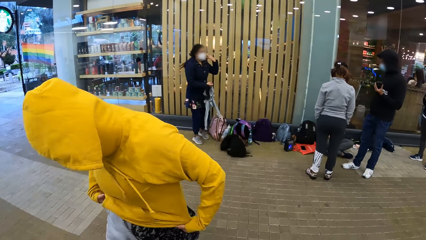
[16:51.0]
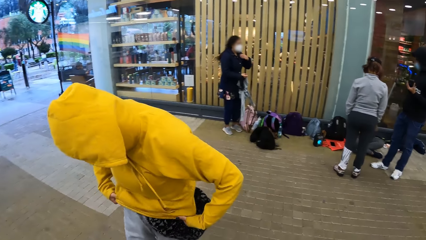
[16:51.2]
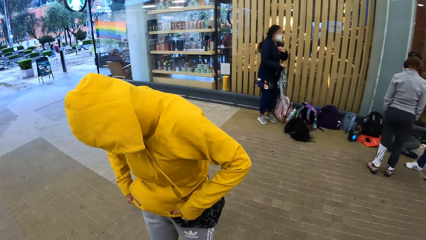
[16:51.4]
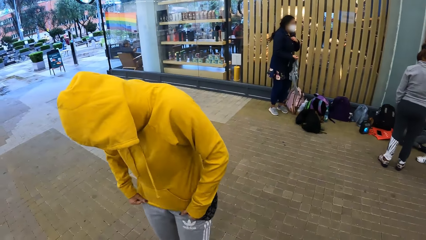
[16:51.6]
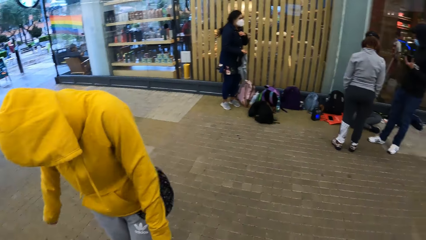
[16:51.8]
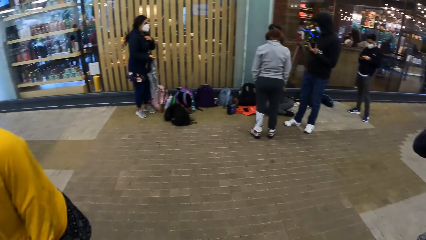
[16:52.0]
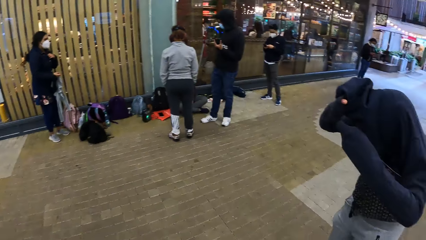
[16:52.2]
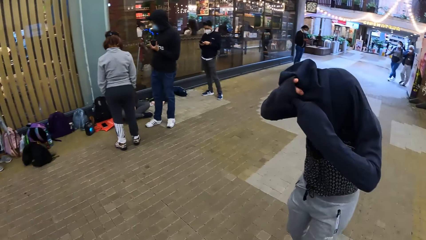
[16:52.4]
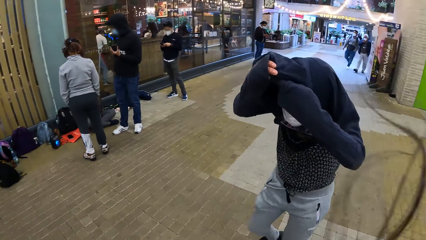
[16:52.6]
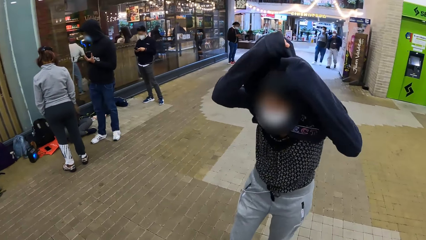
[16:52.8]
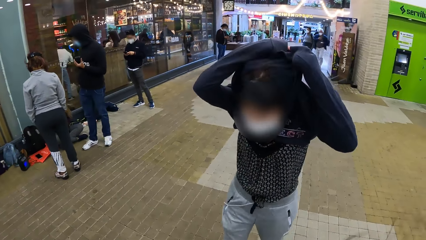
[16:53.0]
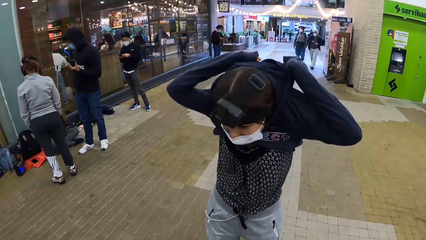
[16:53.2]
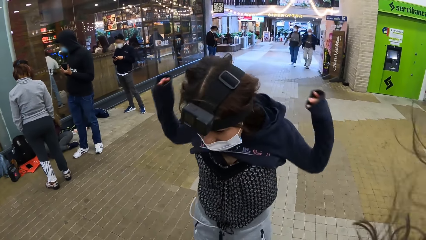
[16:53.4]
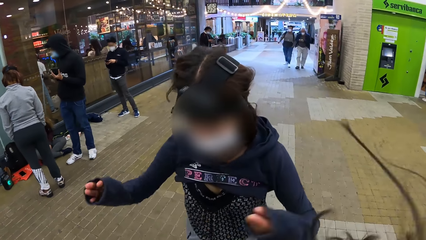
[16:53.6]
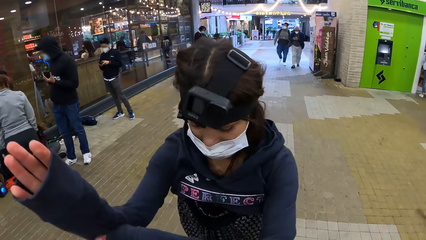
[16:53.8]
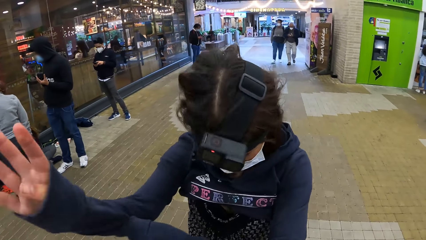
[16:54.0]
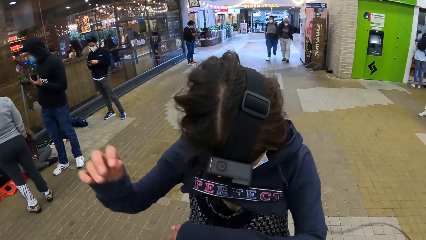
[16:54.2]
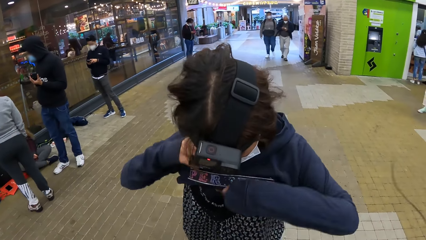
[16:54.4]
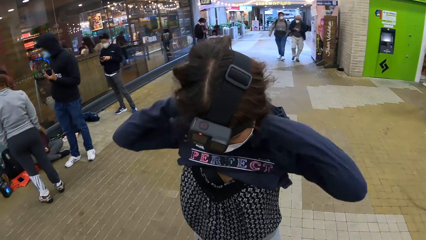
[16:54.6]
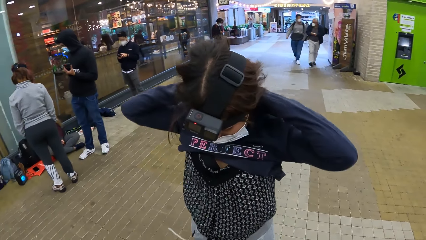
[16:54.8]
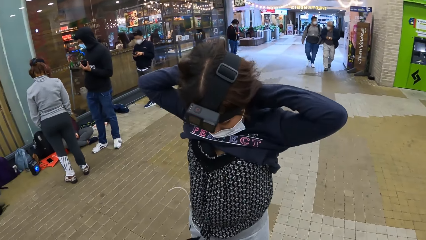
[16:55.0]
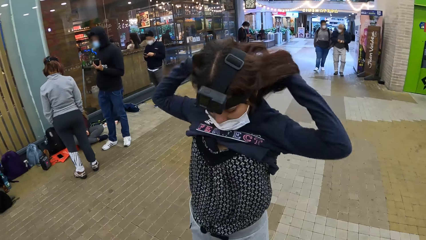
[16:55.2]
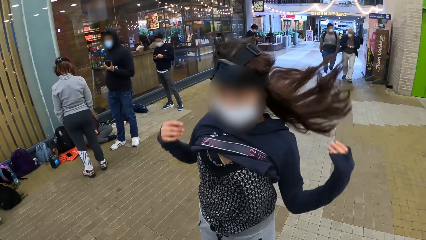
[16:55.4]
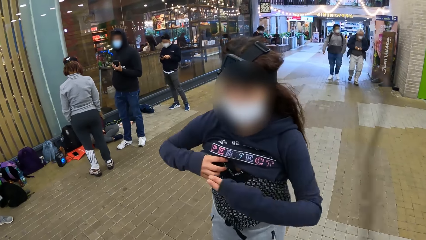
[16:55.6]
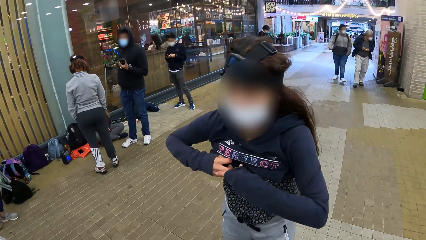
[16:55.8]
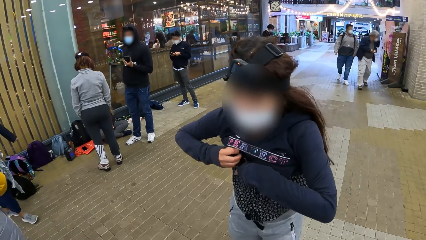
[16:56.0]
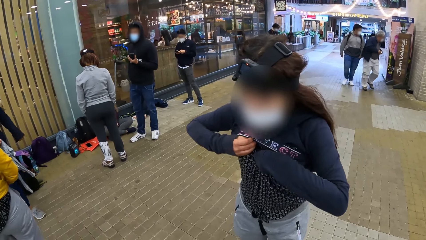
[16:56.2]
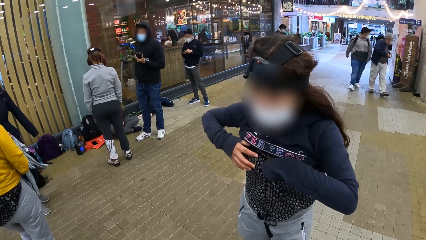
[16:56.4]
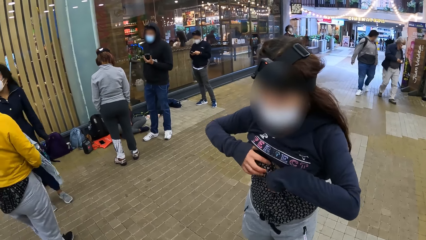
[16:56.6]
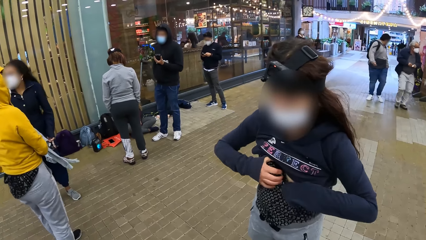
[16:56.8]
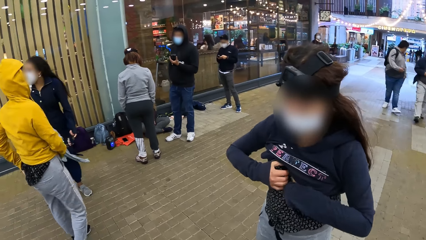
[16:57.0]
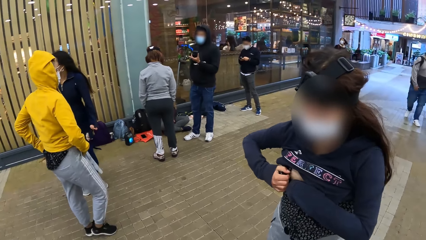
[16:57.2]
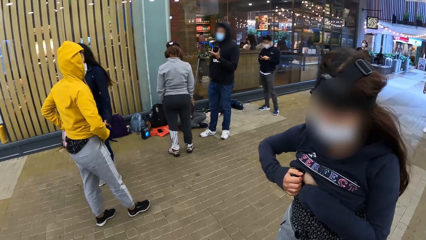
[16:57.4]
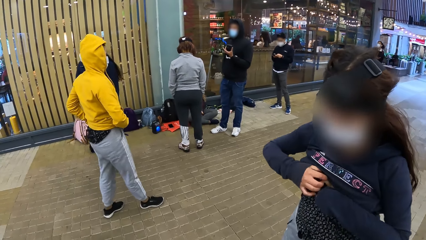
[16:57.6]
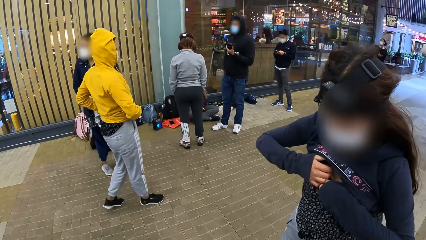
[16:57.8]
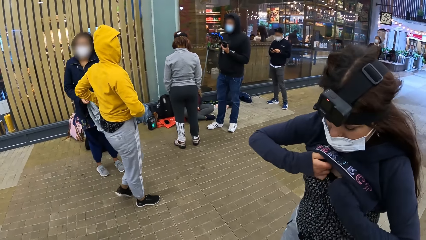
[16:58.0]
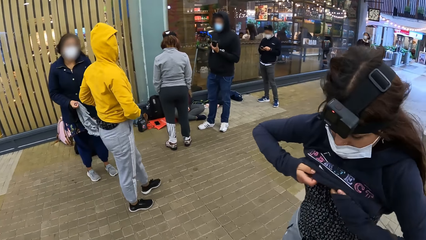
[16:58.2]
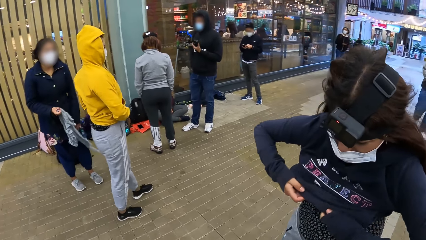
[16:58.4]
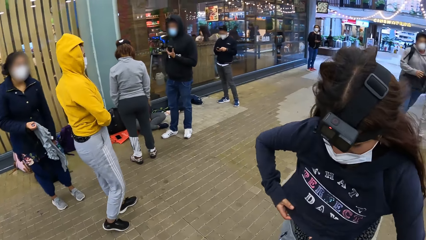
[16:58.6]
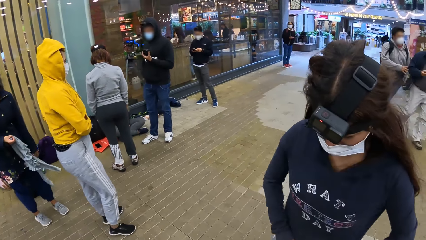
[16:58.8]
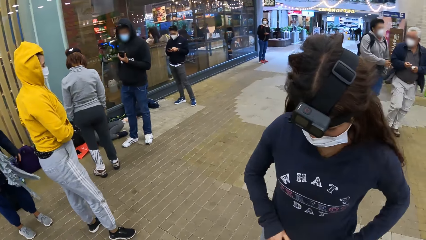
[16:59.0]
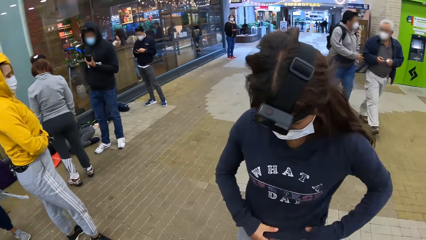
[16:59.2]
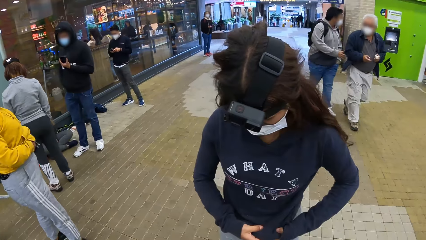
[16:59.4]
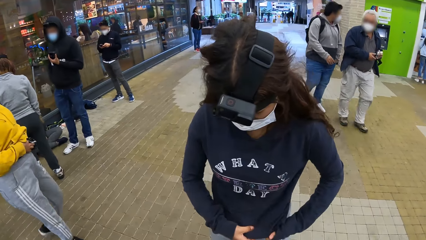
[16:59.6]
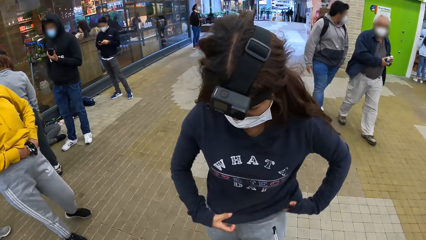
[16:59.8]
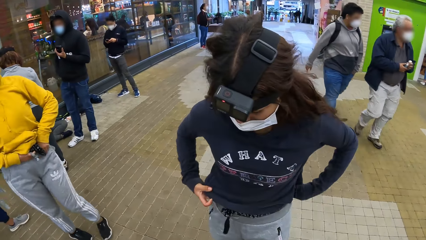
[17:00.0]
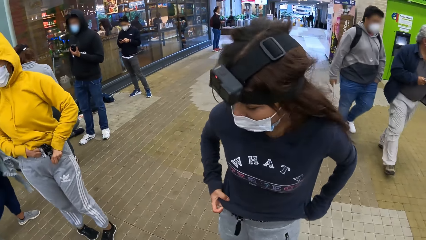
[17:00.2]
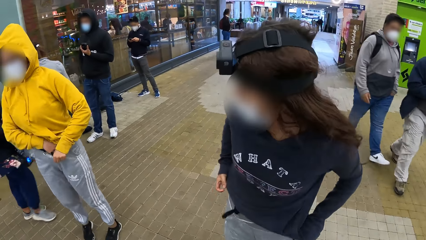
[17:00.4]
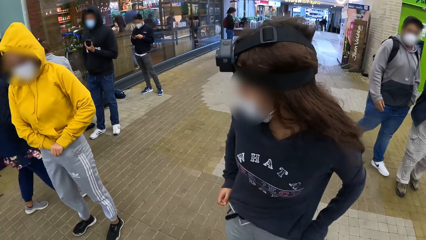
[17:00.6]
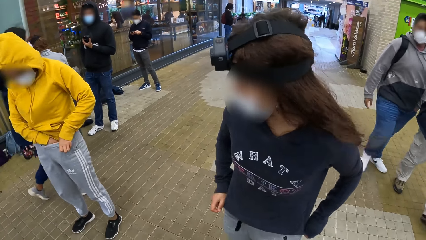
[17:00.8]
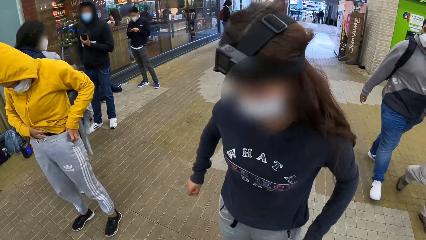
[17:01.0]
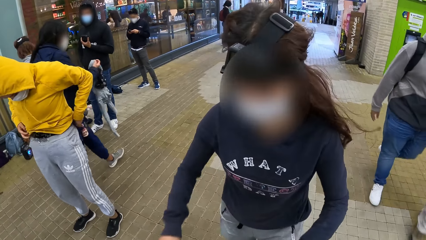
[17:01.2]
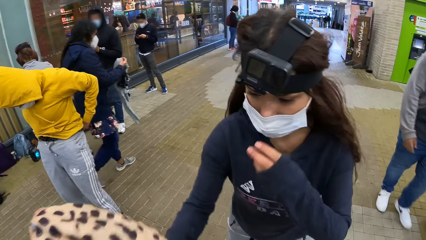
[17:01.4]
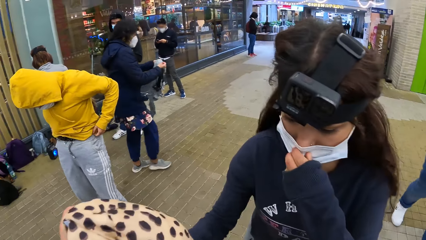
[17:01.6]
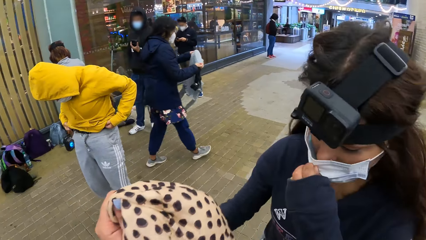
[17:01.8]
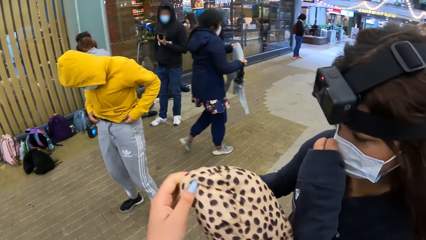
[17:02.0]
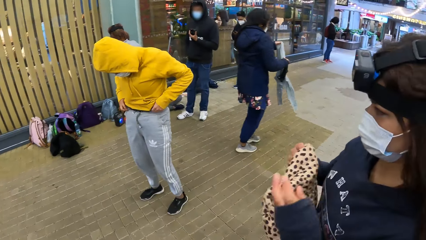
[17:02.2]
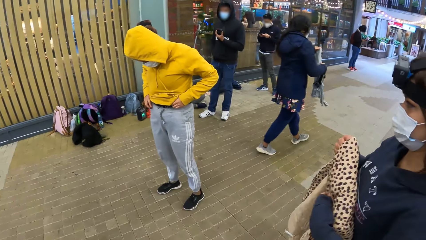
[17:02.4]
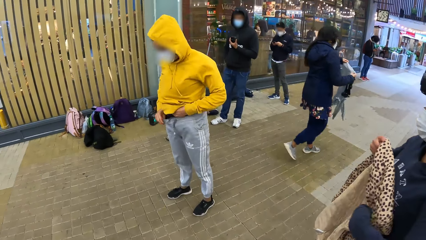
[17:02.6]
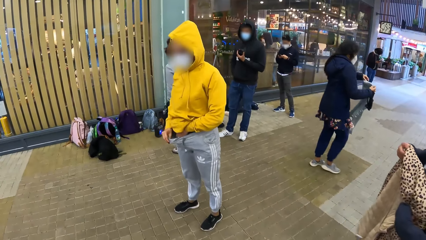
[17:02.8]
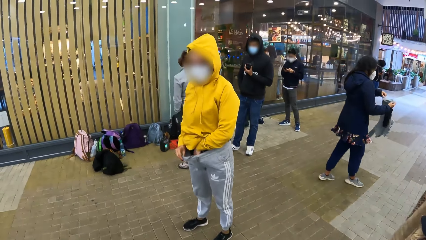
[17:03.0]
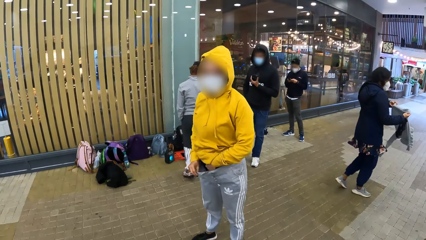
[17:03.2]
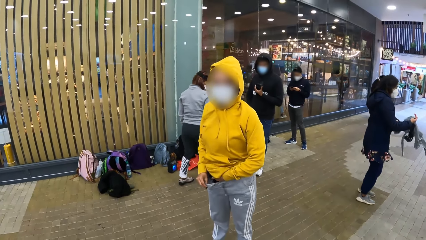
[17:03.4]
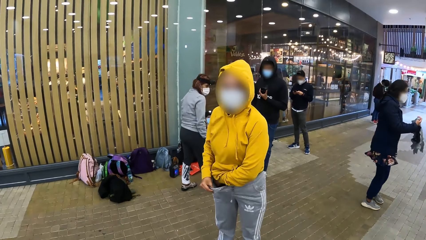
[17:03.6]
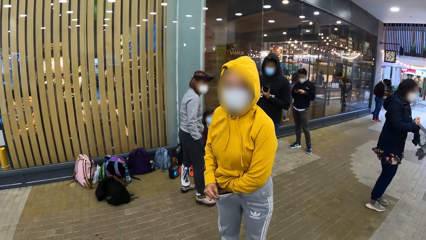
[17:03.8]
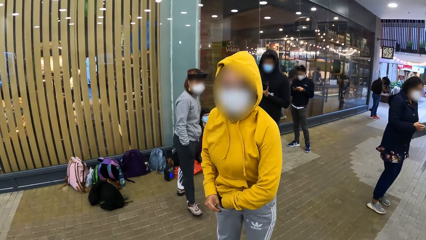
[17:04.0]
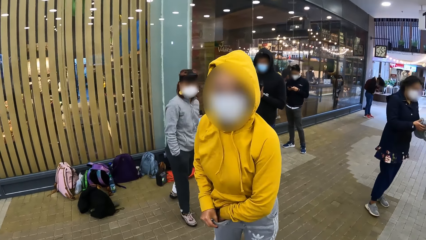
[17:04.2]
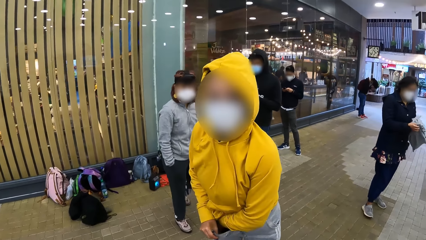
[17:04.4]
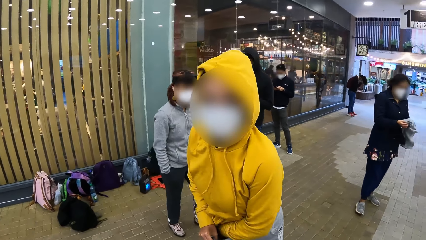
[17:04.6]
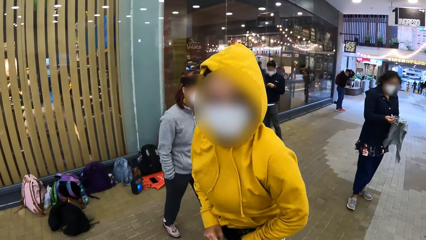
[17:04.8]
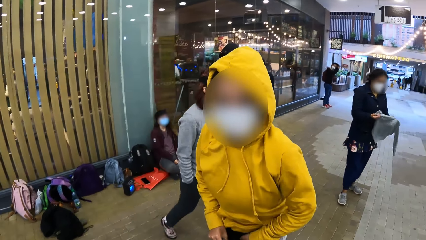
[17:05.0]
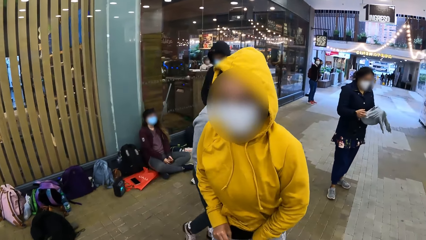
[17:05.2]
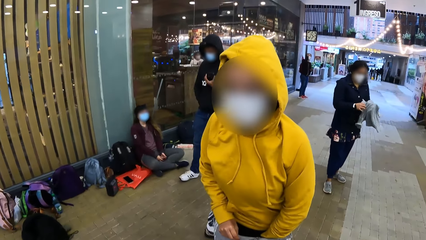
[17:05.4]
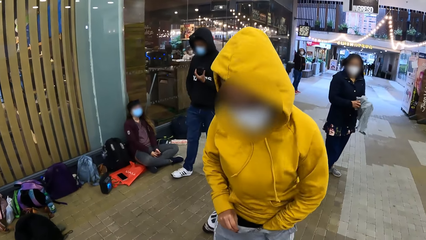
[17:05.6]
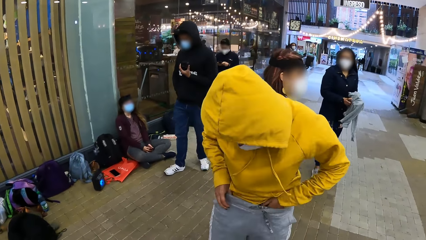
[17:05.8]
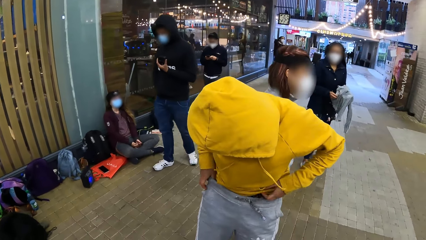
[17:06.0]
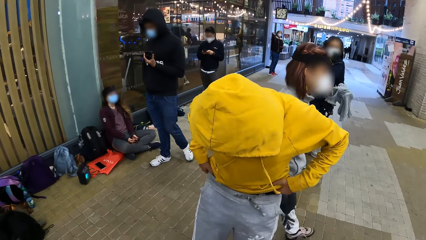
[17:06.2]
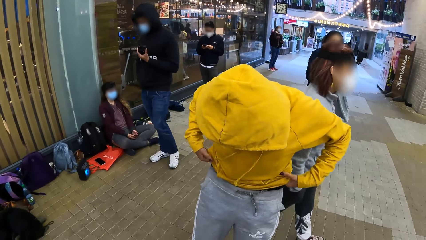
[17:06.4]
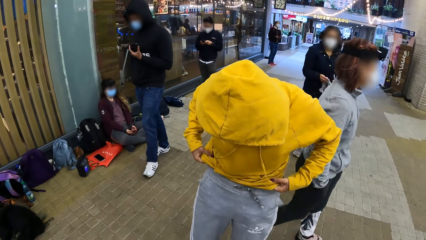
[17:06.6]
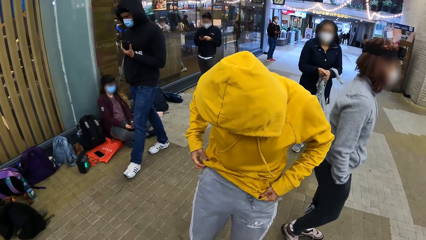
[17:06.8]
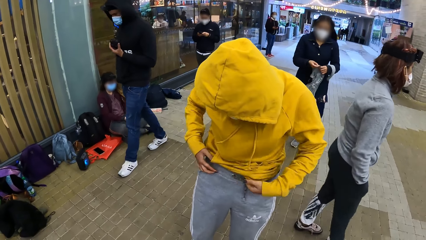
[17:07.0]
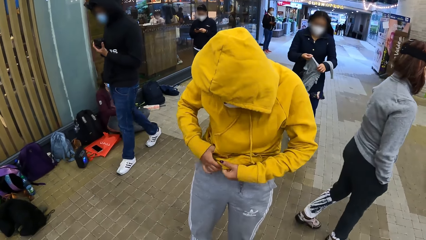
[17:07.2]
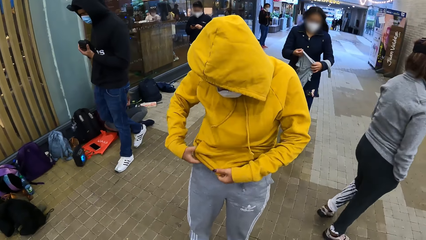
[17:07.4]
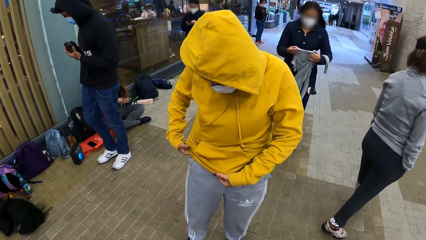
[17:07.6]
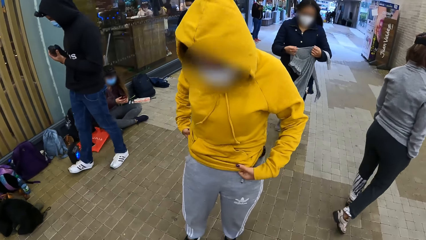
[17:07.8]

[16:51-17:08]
A woman pushes her hair backwards with her left hand. Another woman pulls a sweater. Another woman pulls her hoodie over her head with both hands. The camera wearer looks at the woman. The woman moves her hands, pulls her right sleeve with her left hand, and flicks her hair with both hands. The camera wearer looks at the woman. The woman pulls her hoodie down with both hands. Another woman tucks her blouse into her trousers with both hands. The woman looks at another woman. The first woman holds a blouse with both hands. The camera wearer hands the jacket of the woman to the woman with her left hand. The woman adjusts a facemask over her face with her left hand. She holds her jacket with both hands. The first woman turns the blouse with both hands. The camera wearer moves towards a woman and converses with the woman. The woman looks at her trousers.
